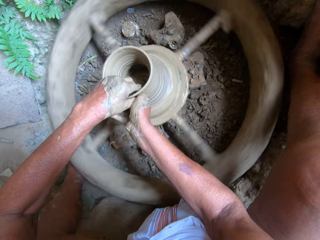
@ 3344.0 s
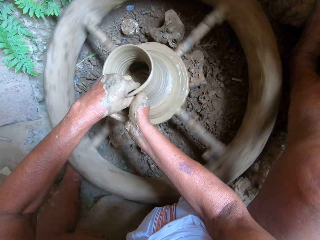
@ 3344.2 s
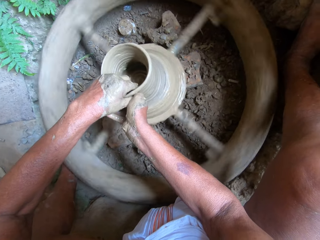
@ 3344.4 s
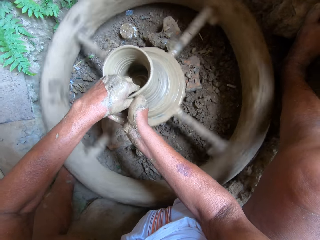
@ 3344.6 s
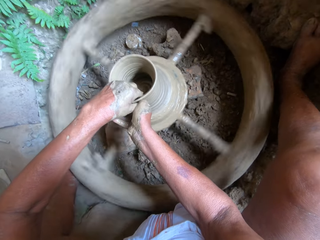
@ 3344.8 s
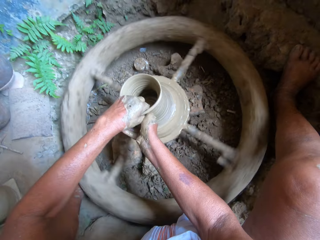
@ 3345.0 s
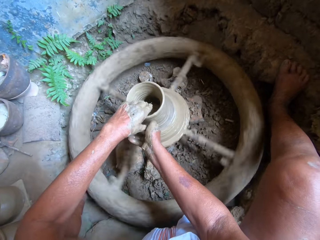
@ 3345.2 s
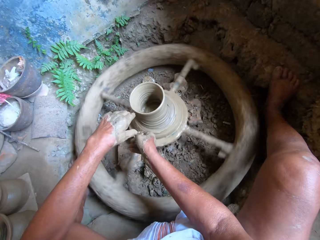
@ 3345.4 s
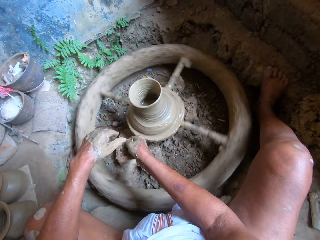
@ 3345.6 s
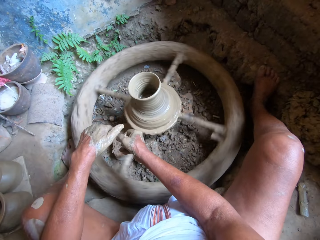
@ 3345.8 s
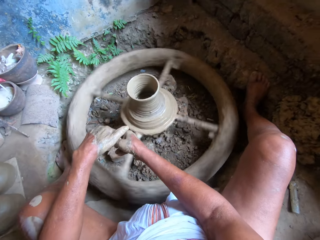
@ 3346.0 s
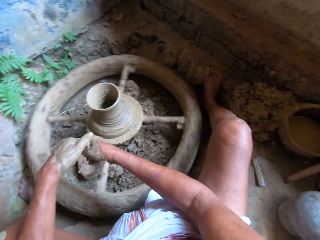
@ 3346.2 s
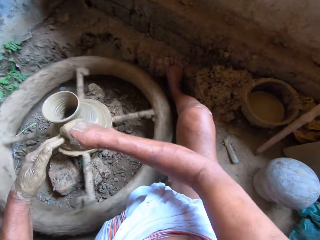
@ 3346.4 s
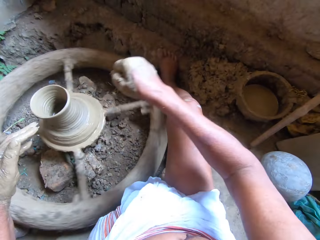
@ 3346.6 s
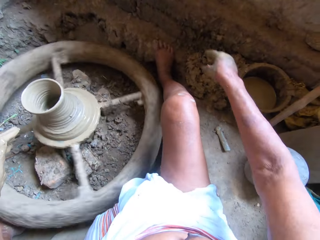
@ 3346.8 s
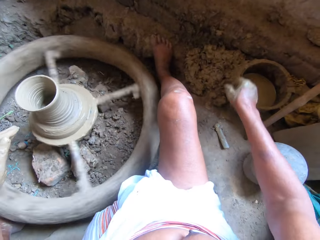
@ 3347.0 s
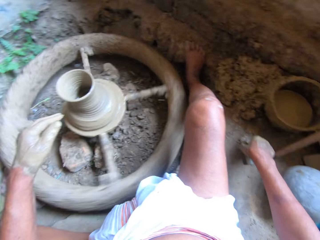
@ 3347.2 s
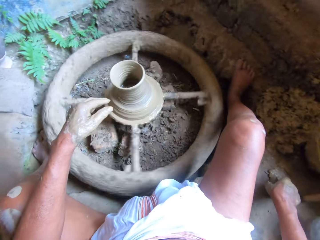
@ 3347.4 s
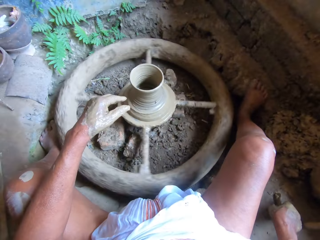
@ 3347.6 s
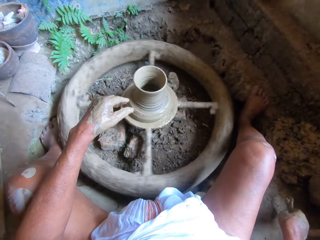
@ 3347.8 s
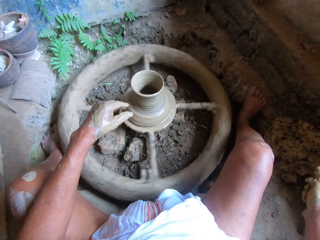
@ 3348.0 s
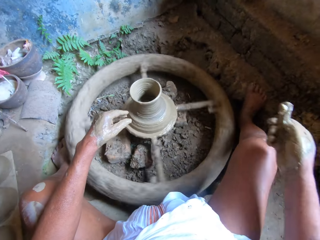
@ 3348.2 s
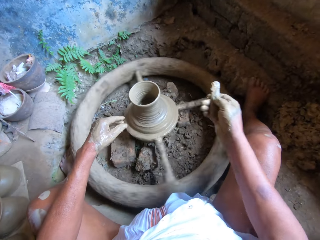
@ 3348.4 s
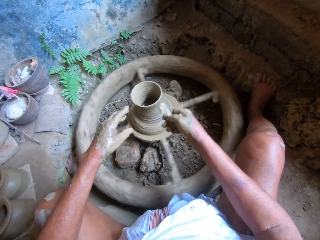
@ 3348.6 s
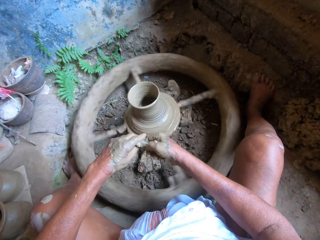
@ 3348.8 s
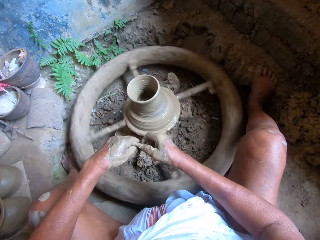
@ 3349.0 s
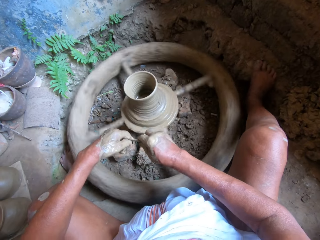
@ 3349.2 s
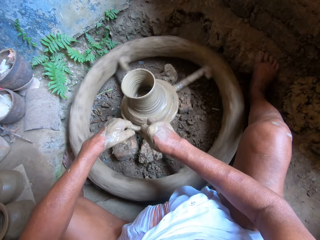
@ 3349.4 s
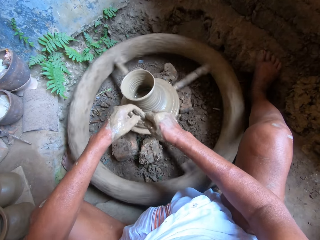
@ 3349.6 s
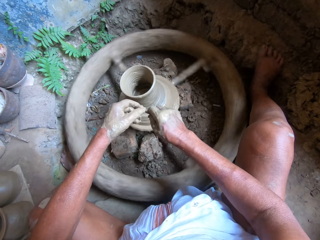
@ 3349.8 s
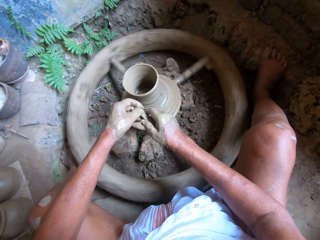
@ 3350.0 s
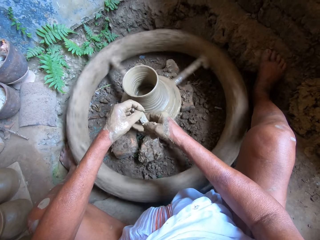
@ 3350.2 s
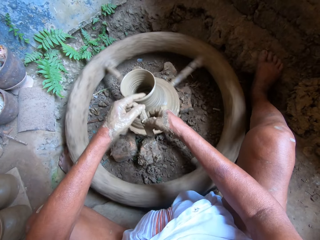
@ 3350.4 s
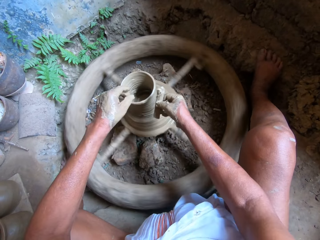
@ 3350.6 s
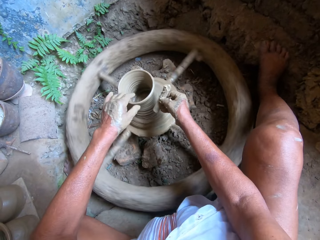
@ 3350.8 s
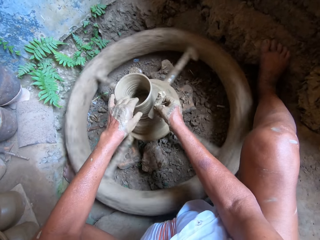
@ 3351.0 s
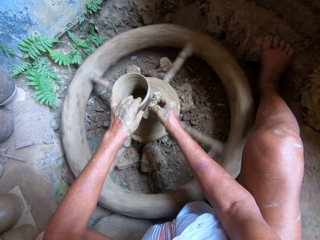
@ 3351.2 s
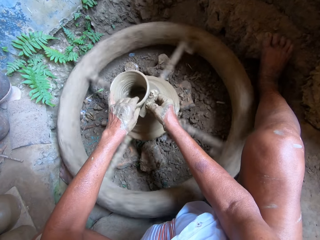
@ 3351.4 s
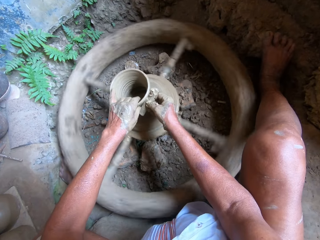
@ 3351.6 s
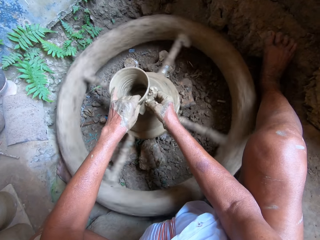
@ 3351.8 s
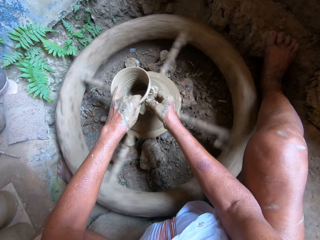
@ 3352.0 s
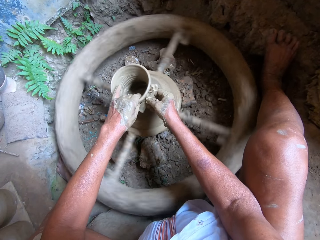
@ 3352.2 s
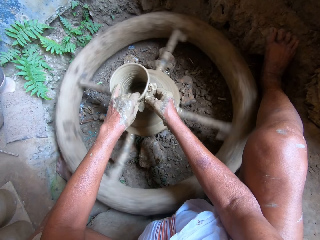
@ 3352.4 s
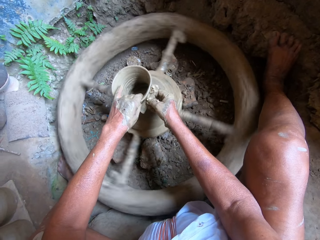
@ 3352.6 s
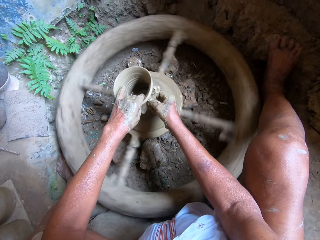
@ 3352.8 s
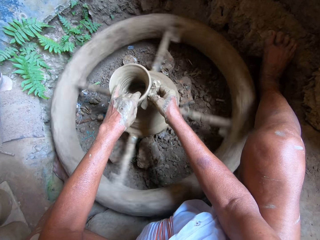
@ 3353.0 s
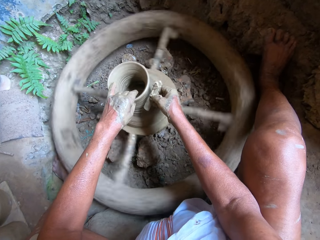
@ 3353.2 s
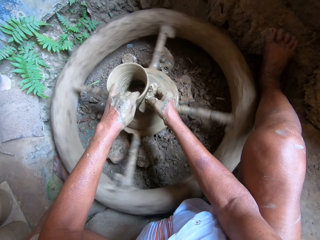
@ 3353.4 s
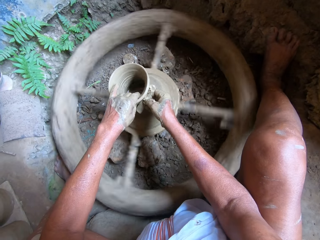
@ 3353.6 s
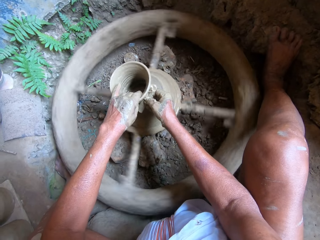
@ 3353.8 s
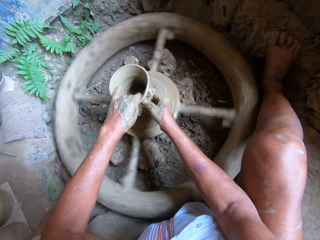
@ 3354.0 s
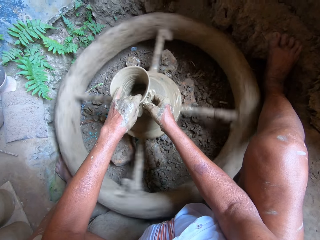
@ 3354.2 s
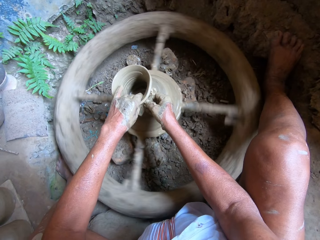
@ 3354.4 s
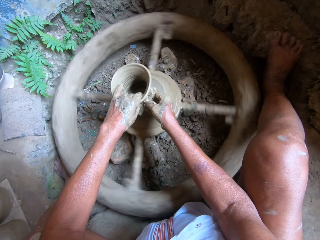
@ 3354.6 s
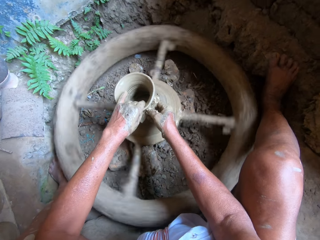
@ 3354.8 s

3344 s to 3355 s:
The camera wearer removes both hands from something. He picks the scraper or stick from the ground with his right hand. He turns the scraper in both hands. He holds the stick with both hands. He holds the clay on the pottery wheel with his left hand. He scrapes the clay on the pottery wheel with the scraper in his right hand. He shapes something with the stick in his right hand.

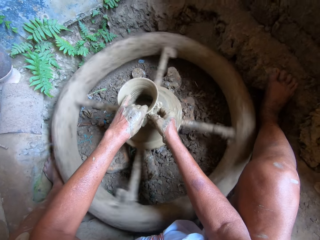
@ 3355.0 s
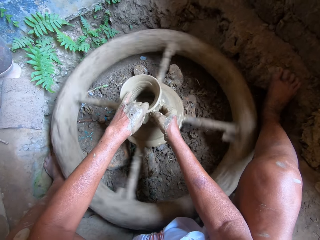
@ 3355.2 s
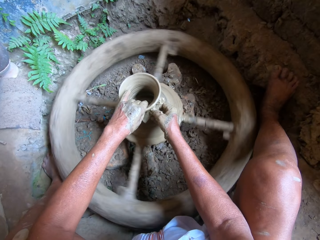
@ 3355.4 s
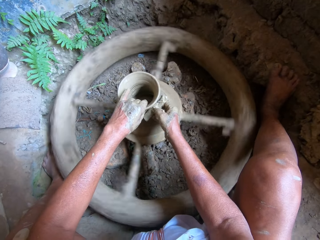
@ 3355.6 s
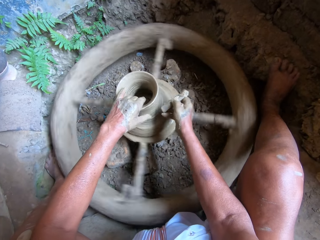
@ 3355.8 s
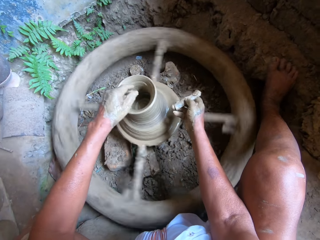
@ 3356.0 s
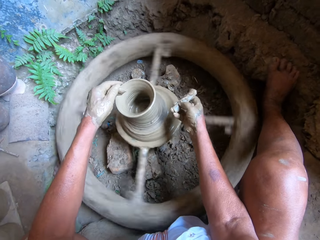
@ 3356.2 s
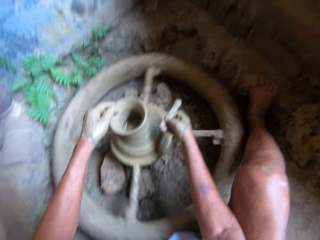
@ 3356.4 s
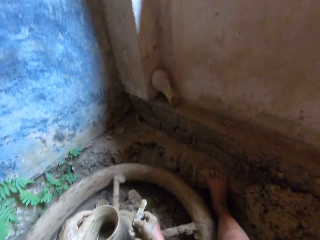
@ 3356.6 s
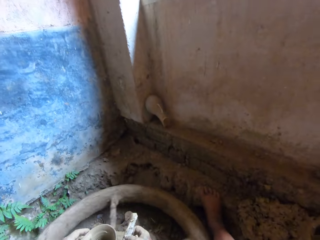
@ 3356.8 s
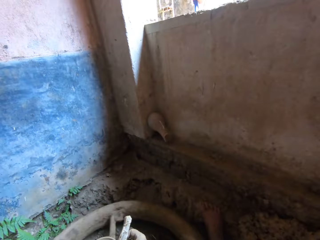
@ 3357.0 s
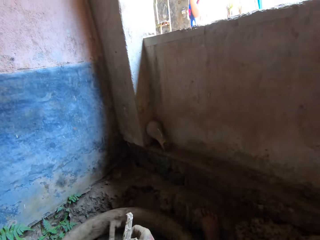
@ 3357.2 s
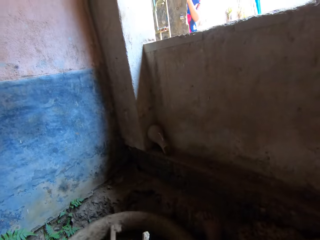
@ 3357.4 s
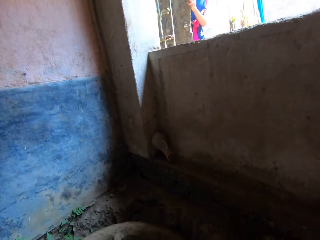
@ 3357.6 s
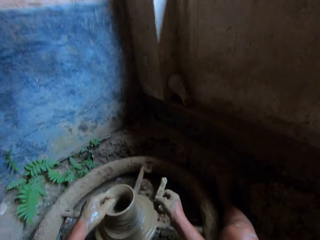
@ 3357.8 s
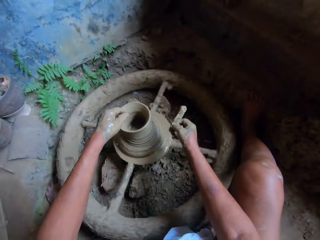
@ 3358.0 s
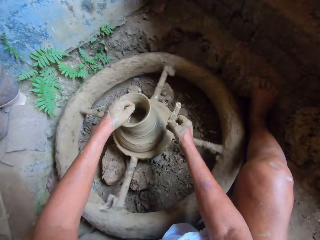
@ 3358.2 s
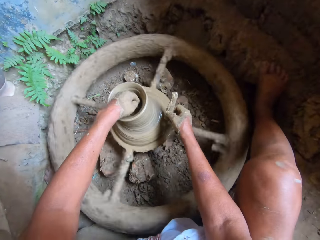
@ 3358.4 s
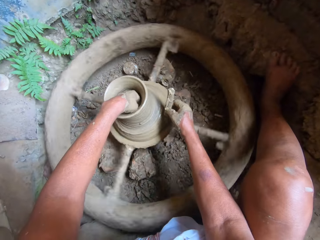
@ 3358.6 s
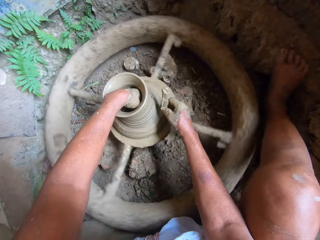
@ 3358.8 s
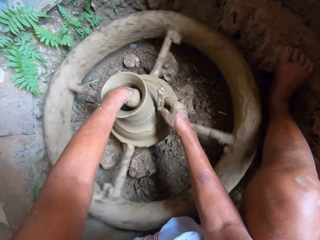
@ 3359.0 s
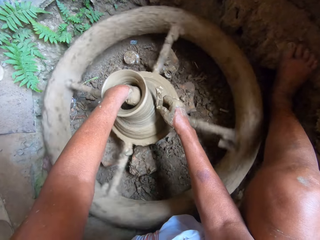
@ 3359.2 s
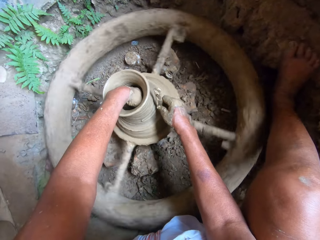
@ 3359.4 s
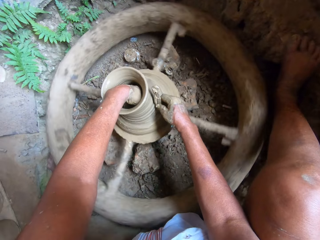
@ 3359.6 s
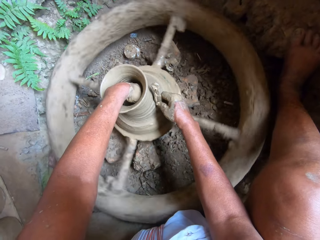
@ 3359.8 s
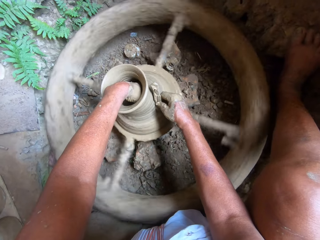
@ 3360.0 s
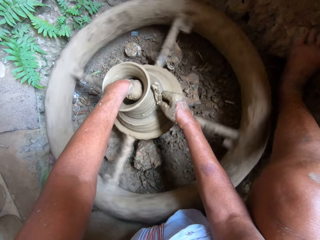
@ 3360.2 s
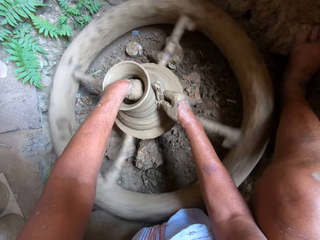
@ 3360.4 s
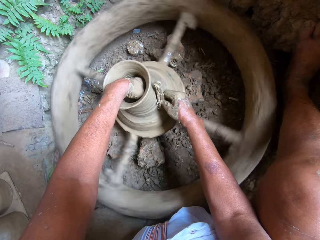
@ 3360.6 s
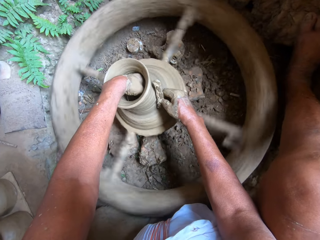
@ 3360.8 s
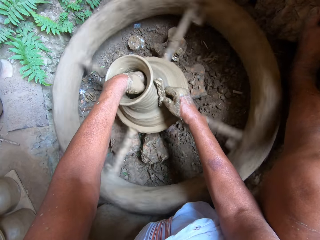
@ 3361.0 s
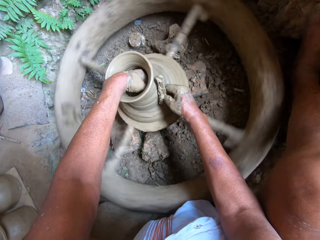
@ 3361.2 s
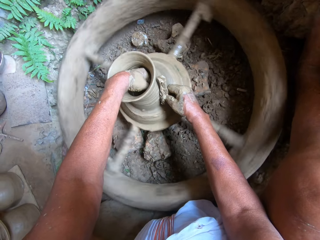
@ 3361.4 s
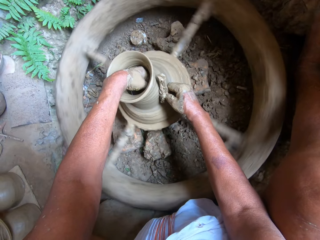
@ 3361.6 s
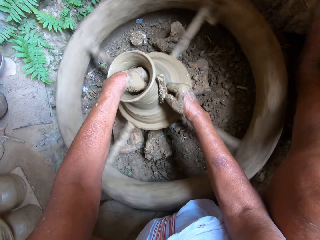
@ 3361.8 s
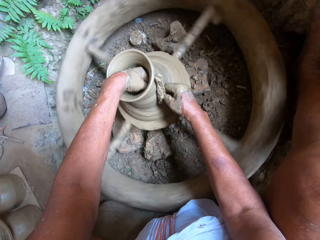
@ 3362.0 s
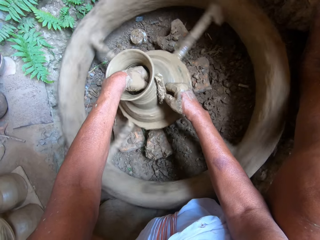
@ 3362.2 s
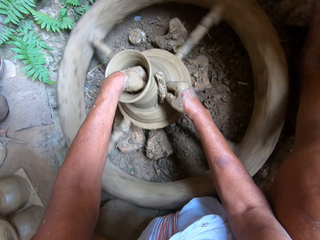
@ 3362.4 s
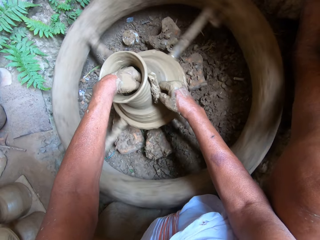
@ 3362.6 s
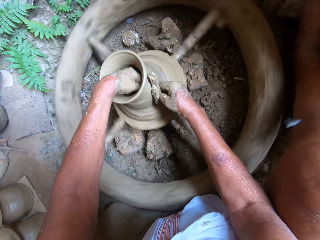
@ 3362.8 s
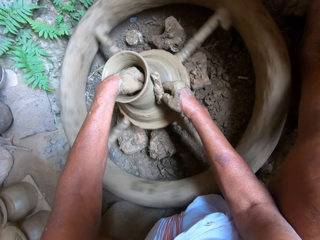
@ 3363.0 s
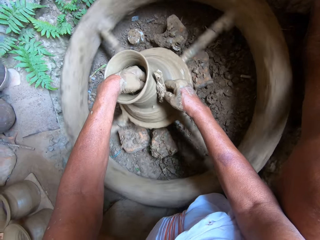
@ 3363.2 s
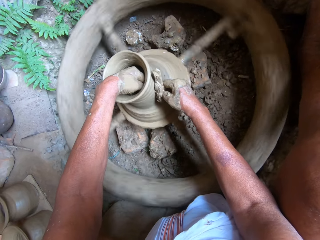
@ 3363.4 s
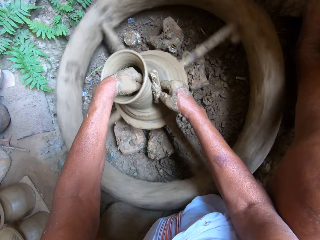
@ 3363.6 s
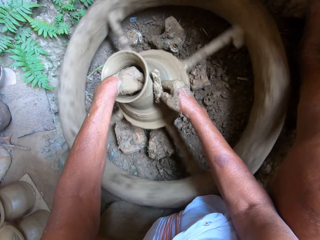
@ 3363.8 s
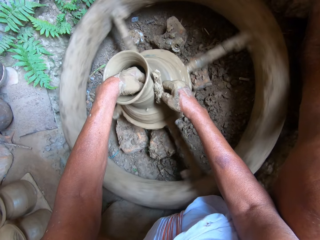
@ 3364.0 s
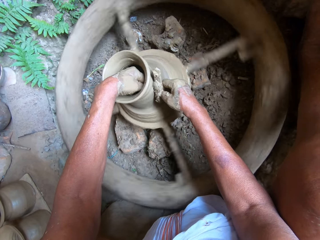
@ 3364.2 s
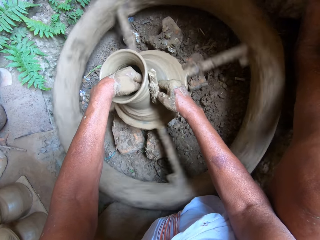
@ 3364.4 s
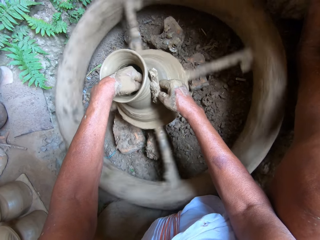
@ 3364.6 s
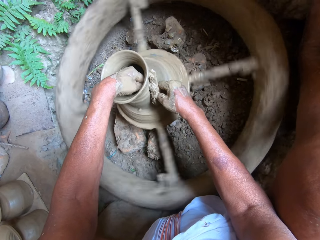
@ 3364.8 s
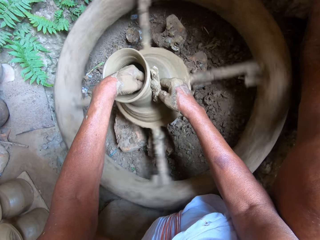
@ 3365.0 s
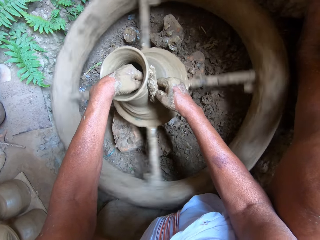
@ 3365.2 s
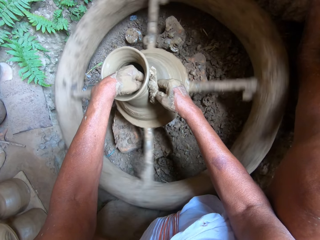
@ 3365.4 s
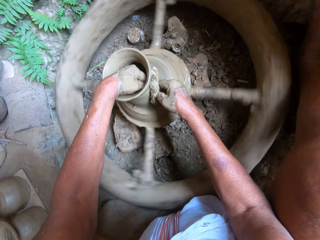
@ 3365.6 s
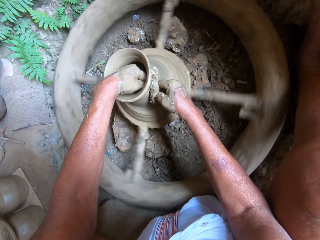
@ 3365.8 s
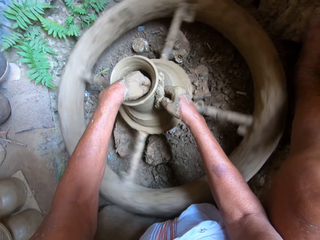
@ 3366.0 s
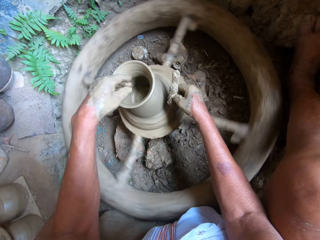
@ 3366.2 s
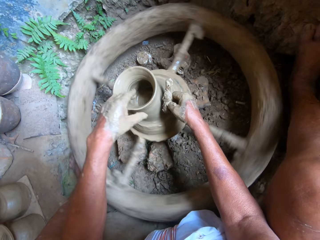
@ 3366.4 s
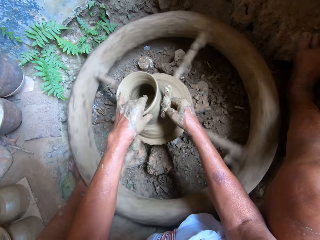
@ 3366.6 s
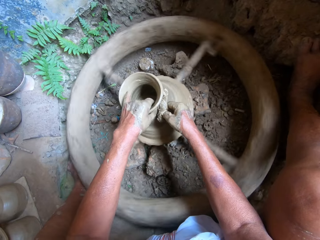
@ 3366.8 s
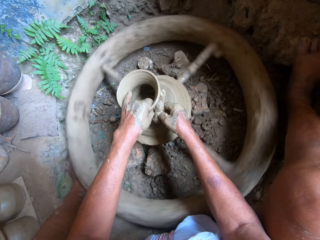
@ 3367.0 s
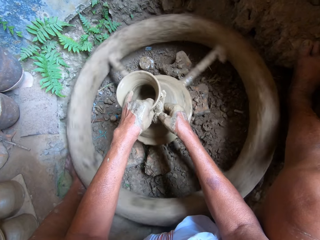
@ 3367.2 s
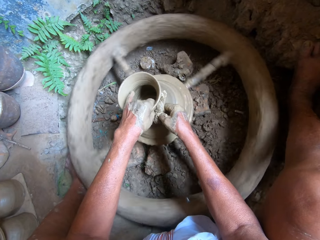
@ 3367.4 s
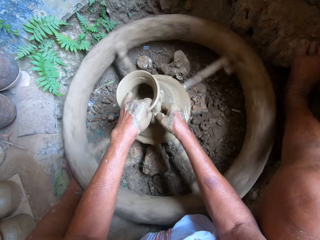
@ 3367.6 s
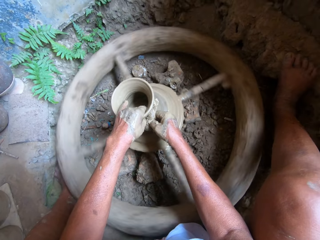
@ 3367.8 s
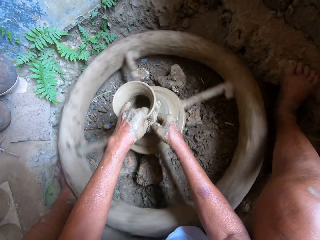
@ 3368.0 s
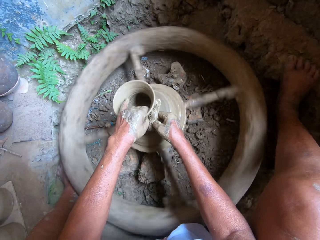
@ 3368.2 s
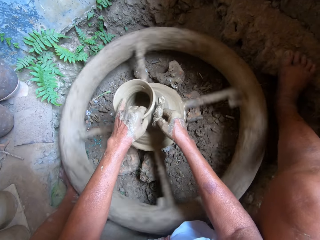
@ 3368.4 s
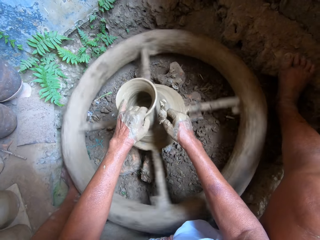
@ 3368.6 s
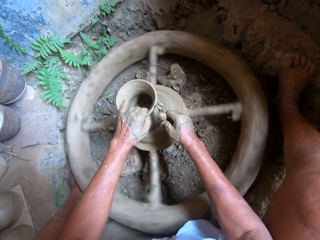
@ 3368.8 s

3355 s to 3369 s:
The camera wearer removes the stick from the mould. He puts his left hand inside the clay on the pottery wheel. He shapes something with the stick in his right hand.
